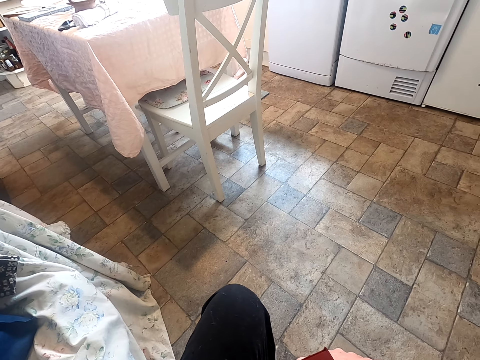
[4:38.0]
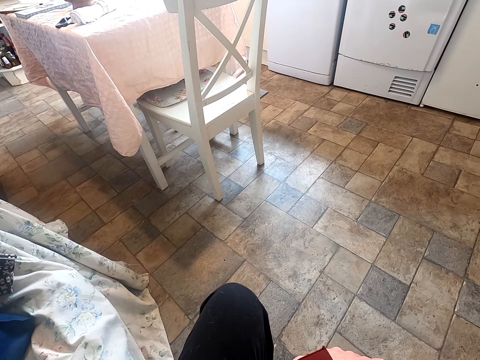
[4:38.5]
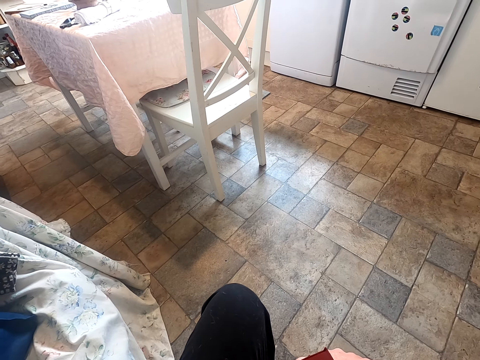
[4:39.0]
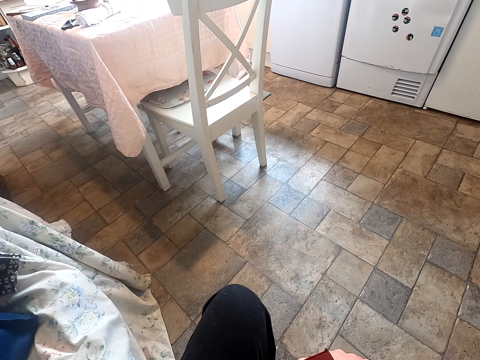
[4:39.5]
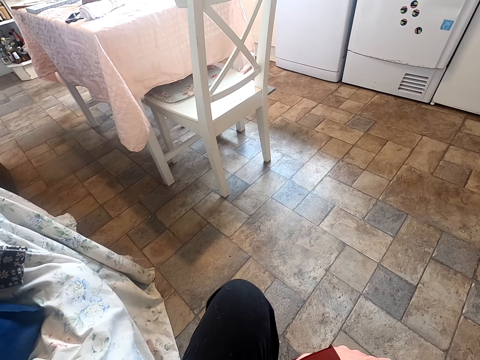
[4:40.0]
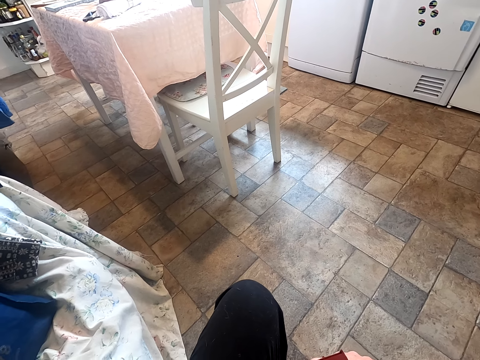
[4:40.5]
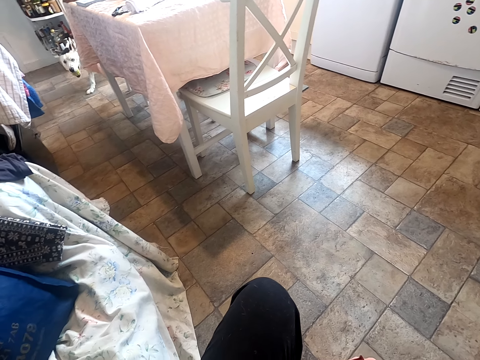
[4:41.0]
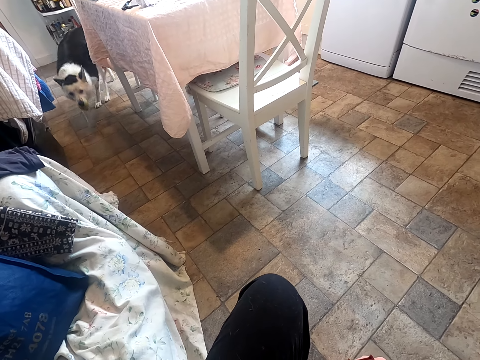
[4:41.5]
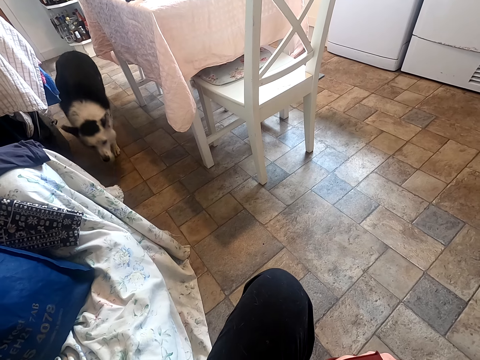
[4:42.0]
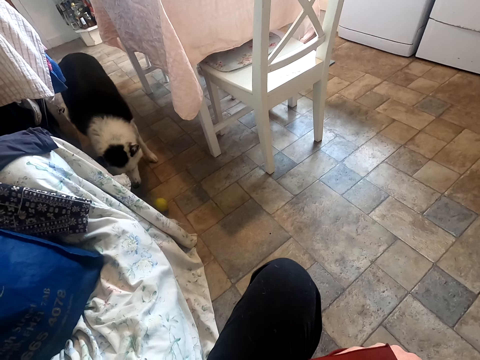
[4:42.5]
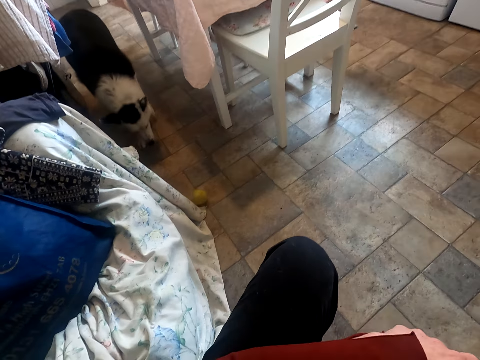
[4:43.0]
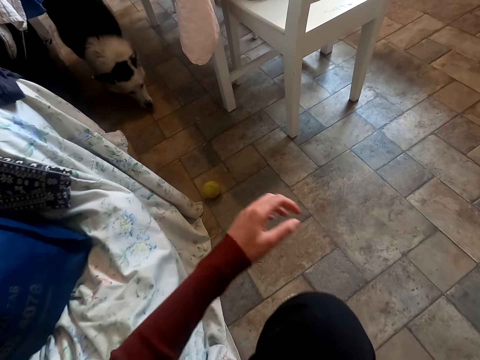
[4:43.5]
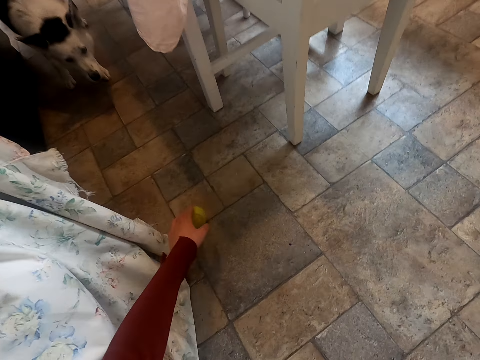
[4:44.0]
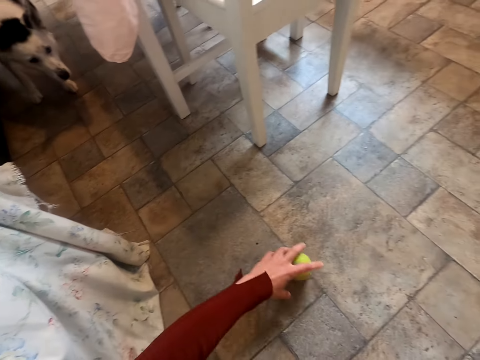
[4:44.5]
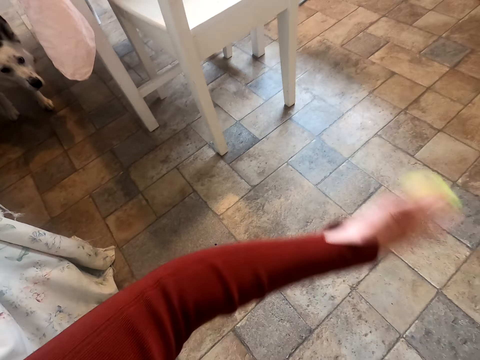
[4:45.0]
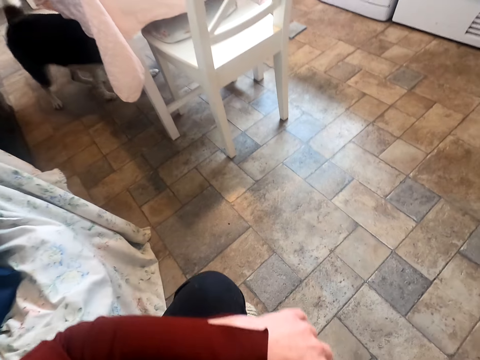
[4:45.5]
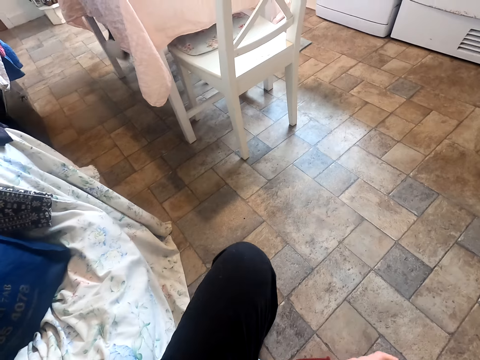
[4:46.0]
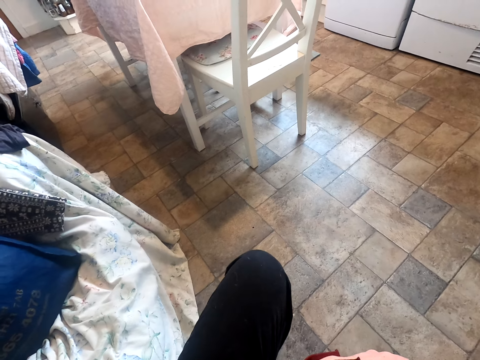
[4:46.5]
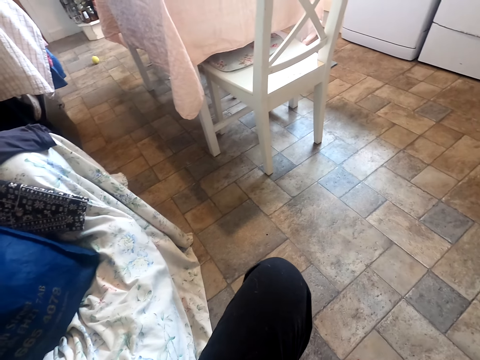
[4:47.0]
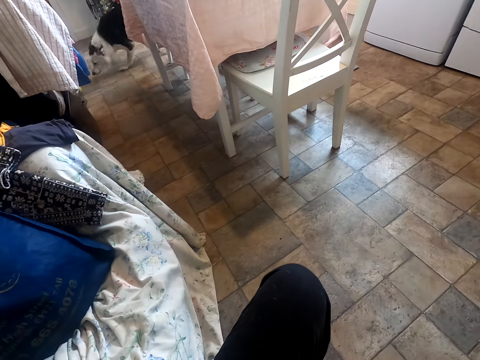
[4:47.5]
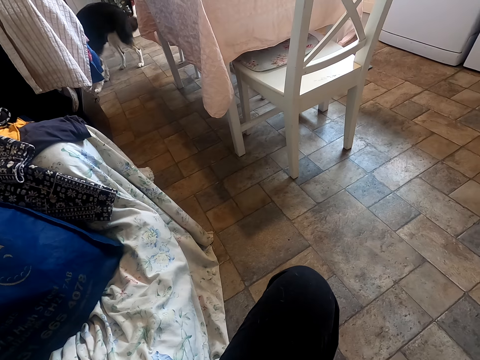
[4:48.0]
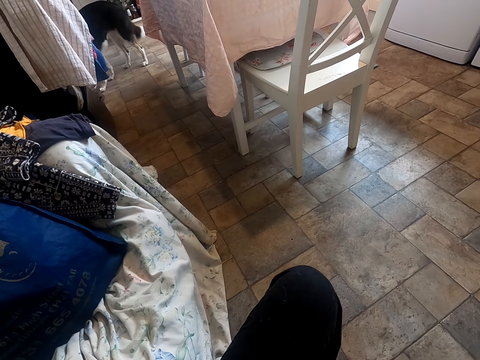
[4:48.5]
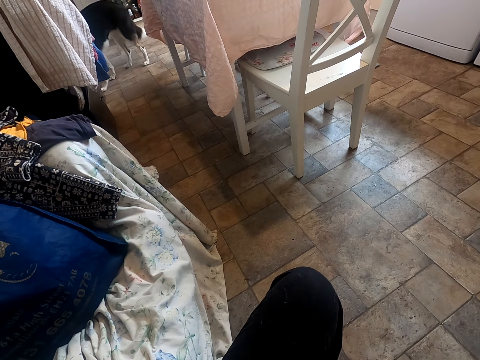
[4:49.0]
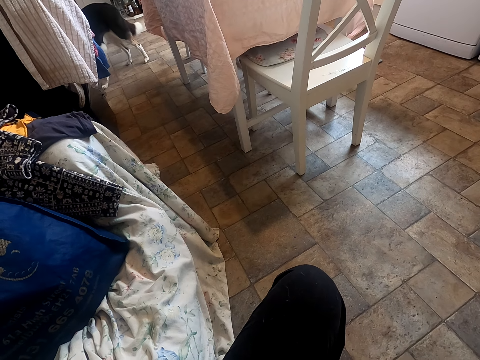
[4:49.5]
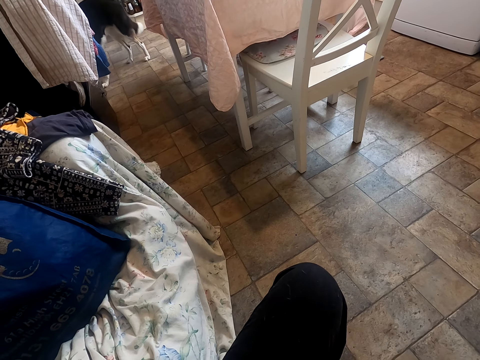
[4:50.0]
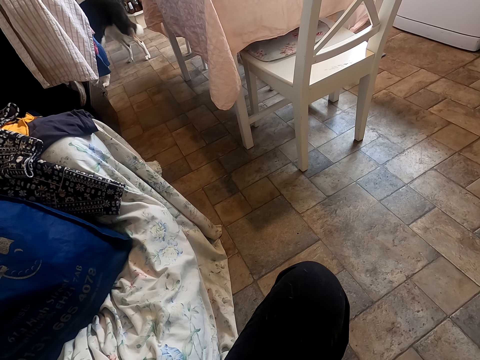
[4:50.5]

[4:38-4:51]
The camera wearer picks up the ball. They throw the ball.

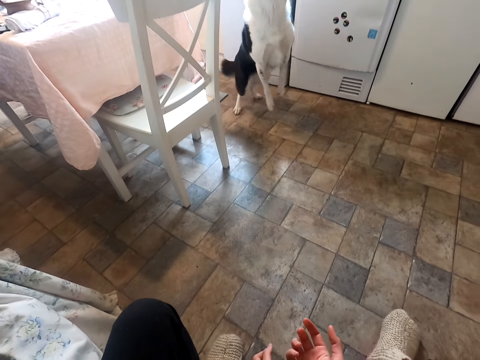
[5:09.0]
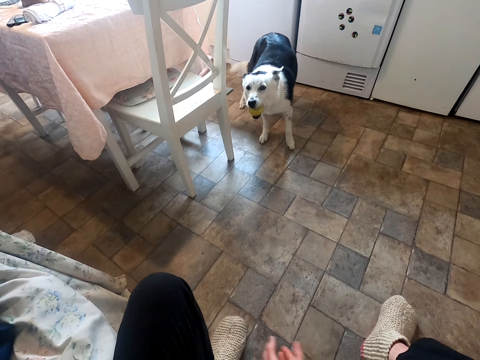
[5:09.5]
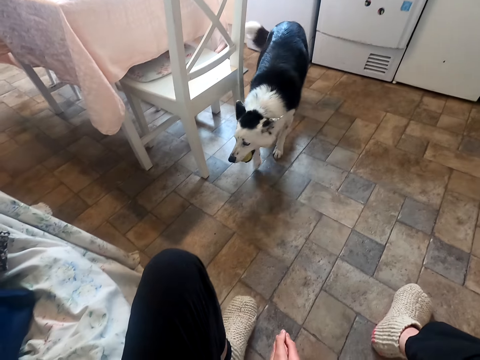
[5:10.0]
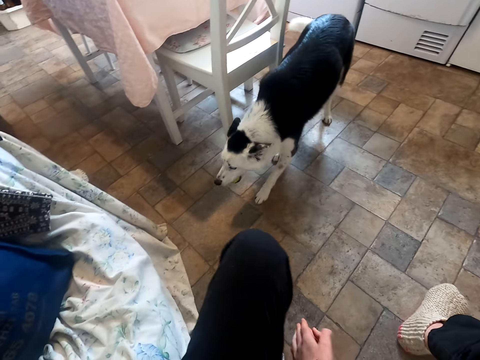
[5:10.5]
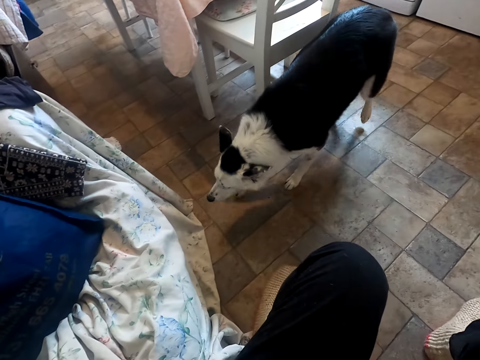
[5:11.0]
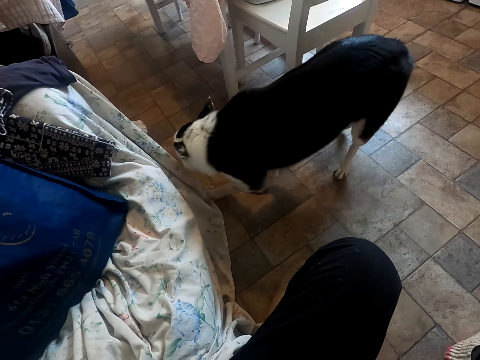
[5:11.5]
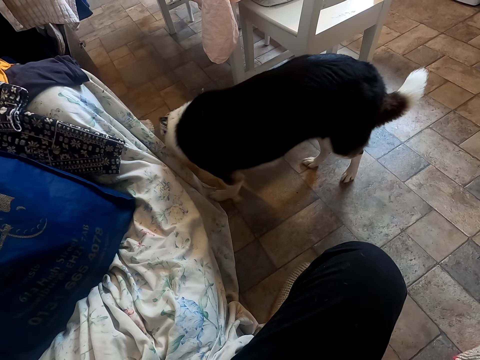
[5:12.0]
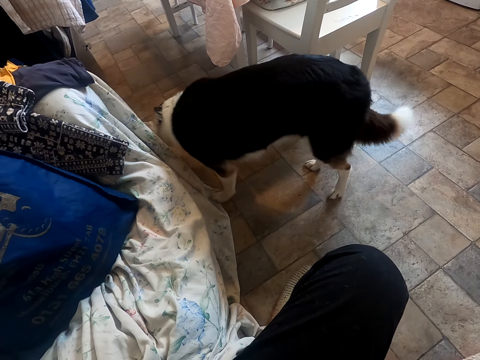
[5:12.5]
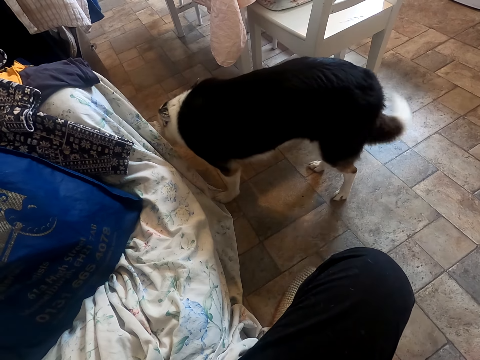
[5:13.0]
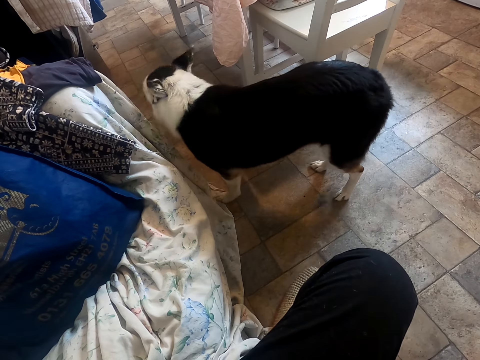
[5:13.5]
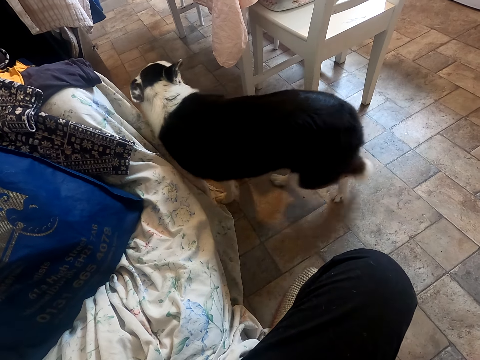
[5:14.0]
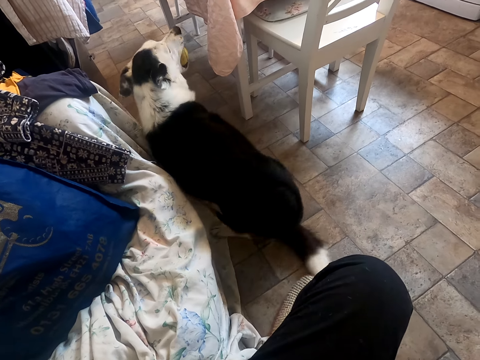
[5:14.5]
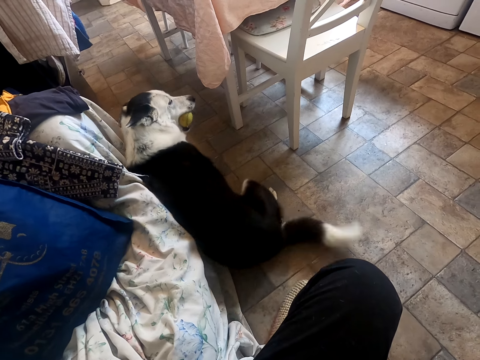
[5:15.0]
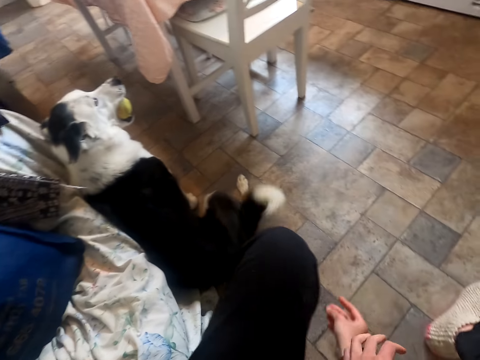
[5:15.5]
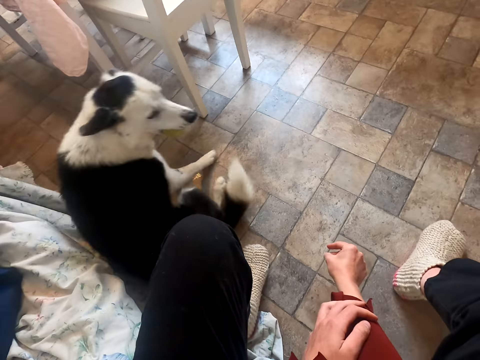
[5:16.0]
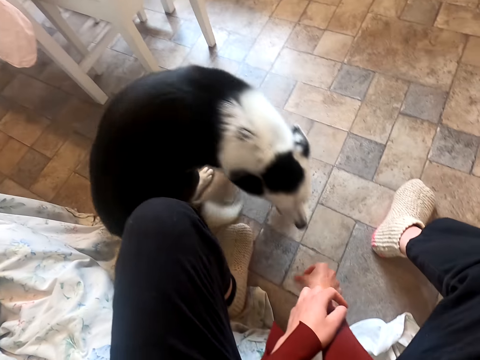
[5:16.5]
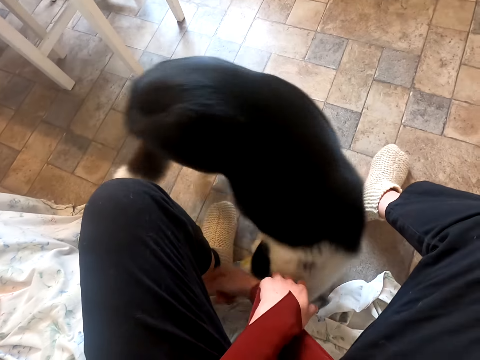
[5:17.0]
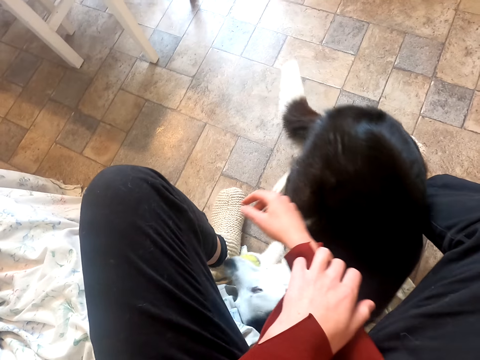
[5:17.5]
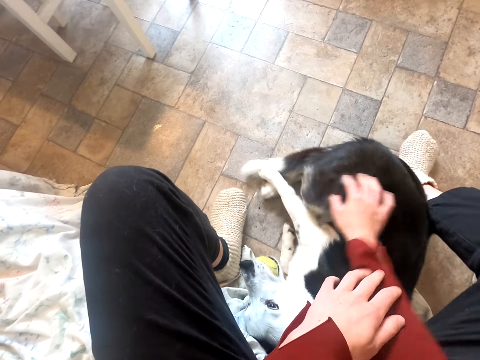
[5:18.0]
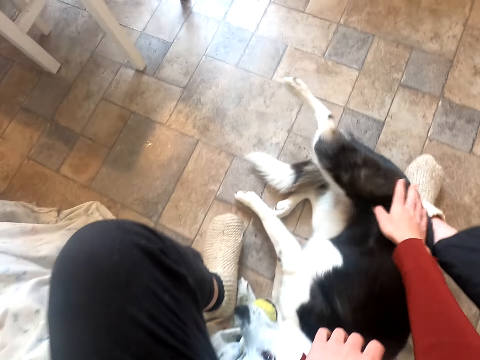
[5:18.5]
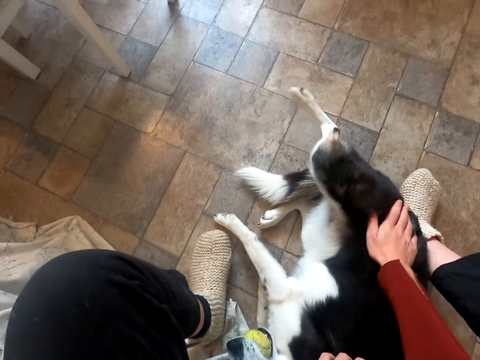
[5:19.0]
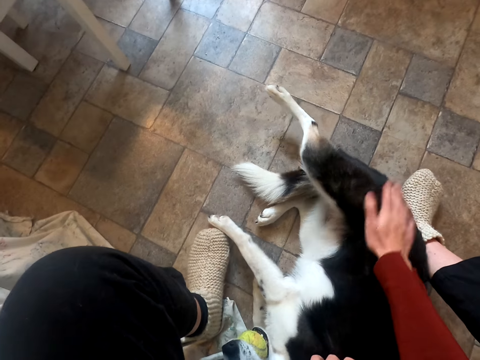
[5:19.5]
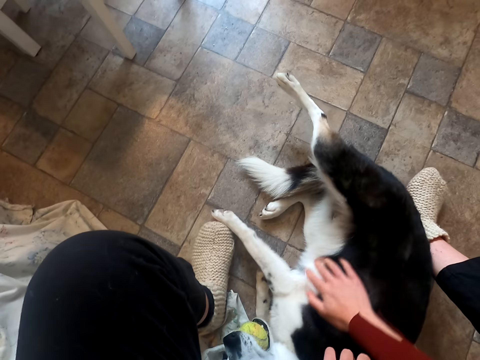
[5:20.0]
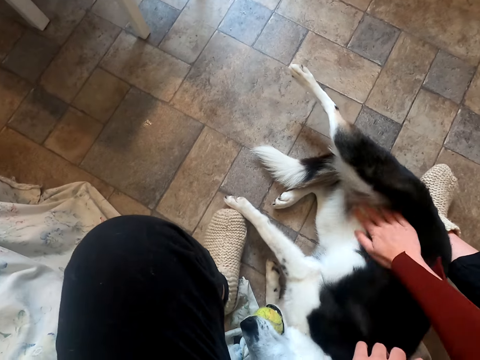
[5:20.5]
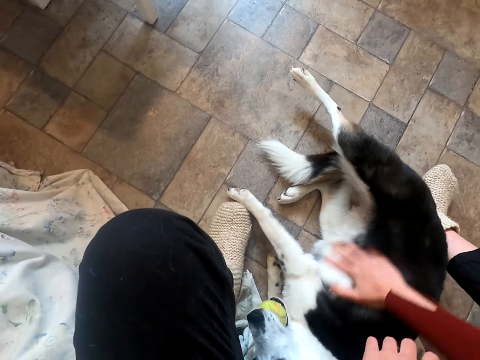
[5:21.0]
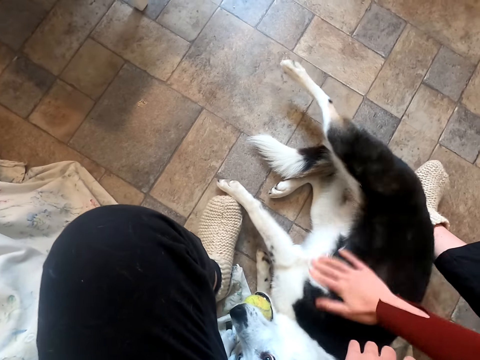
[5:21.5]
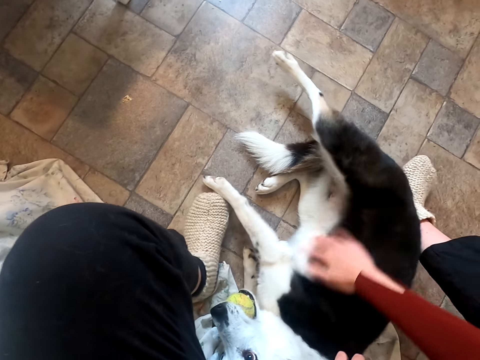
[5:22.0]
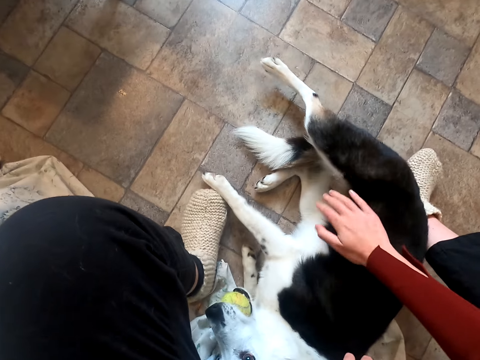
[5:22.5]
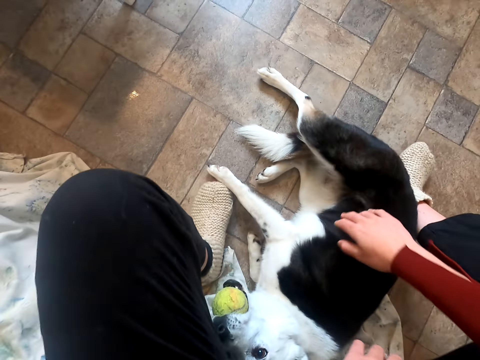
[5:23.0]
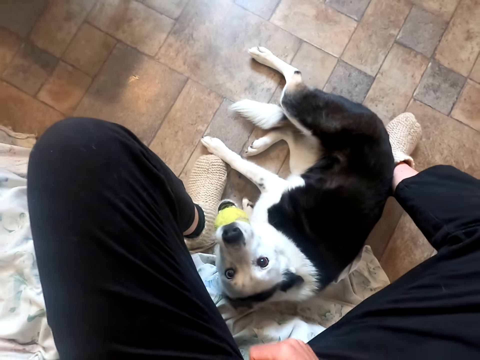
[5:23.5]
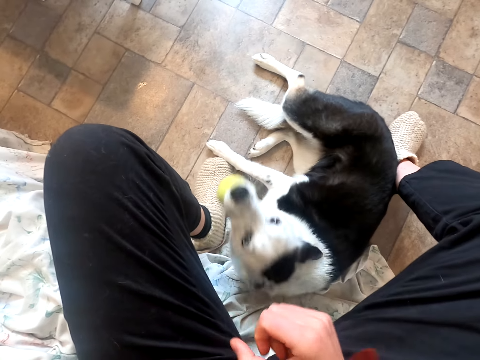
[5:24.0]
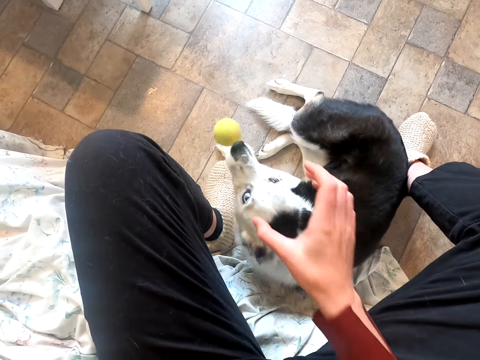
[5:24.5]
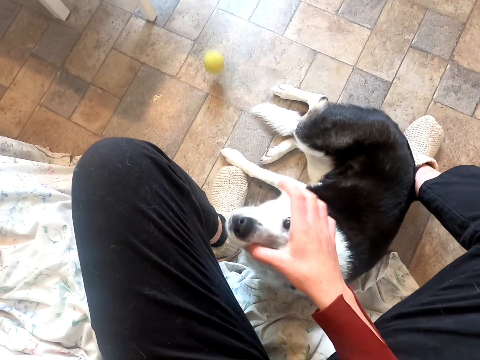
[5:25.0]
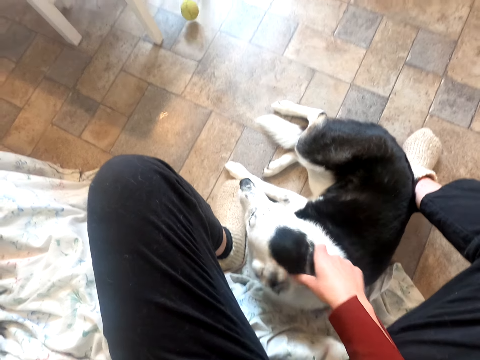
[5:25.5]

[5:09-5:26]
The camera wearer snaps his fingers. He taps the dog. He embraces the dog. He rubs the dog.
